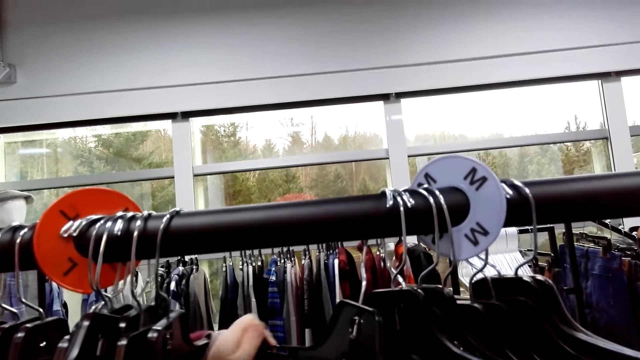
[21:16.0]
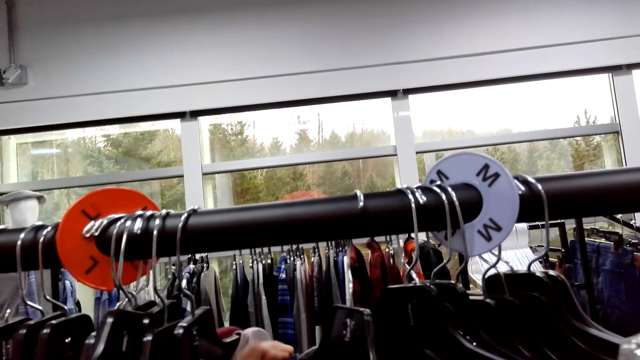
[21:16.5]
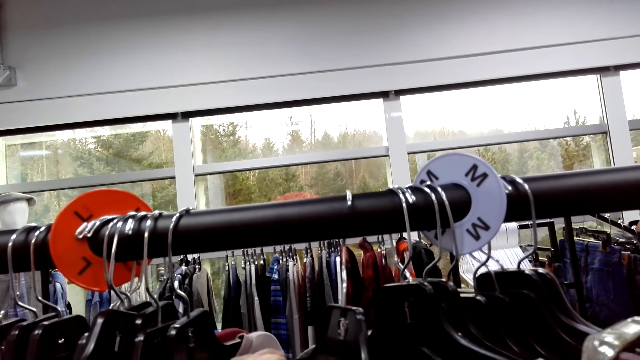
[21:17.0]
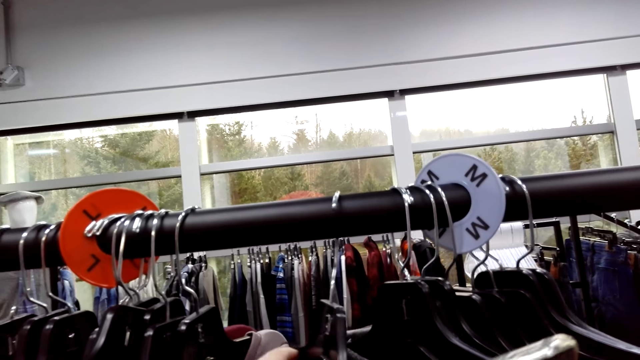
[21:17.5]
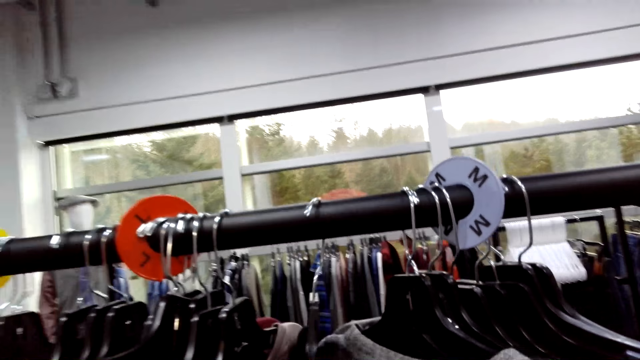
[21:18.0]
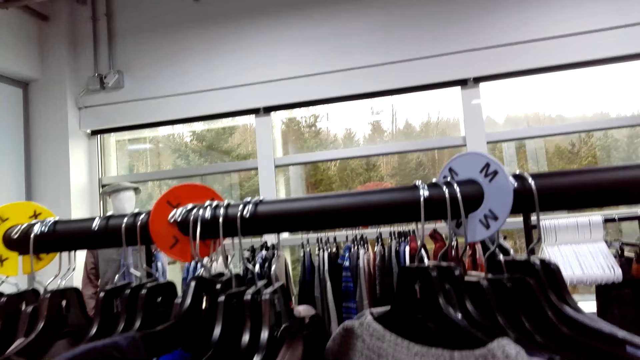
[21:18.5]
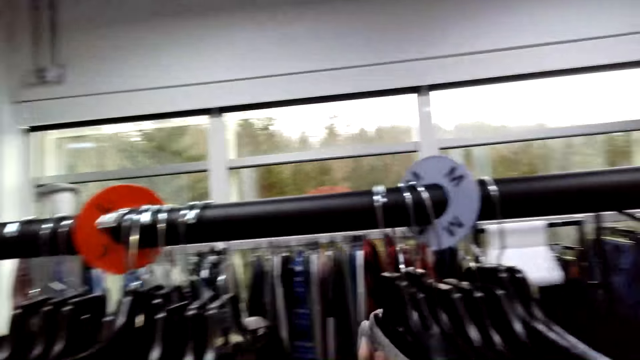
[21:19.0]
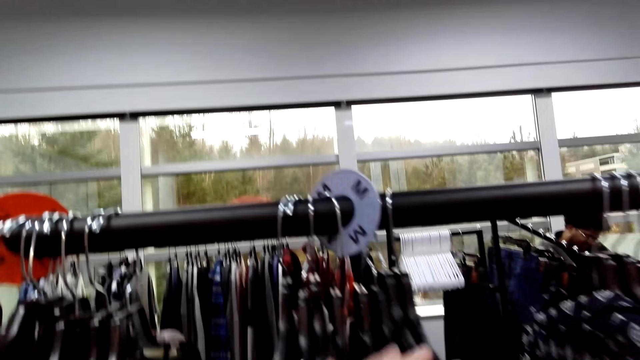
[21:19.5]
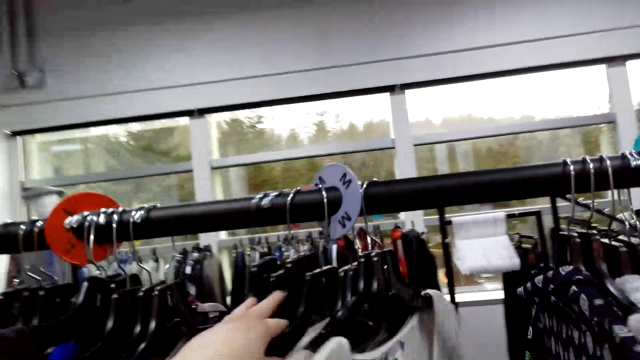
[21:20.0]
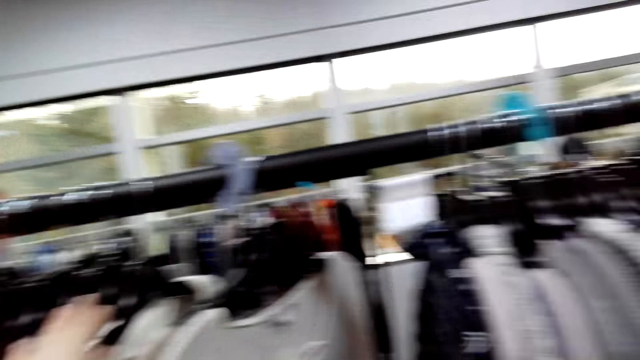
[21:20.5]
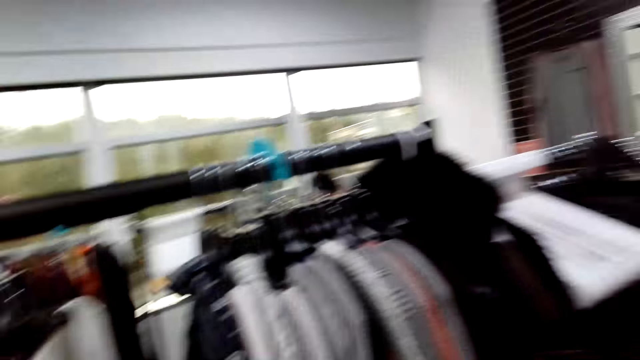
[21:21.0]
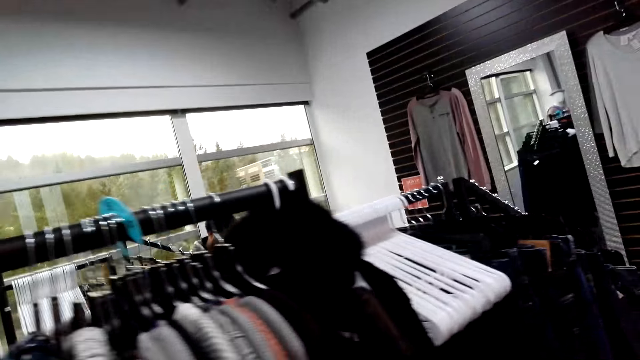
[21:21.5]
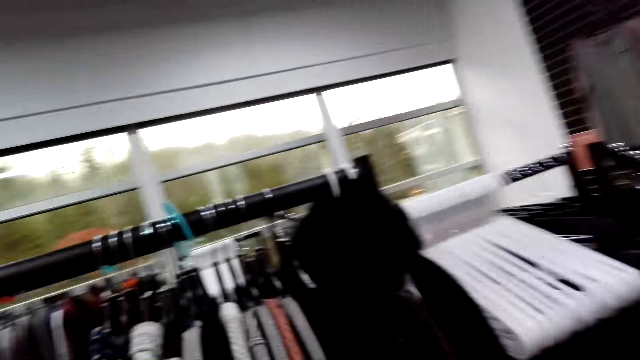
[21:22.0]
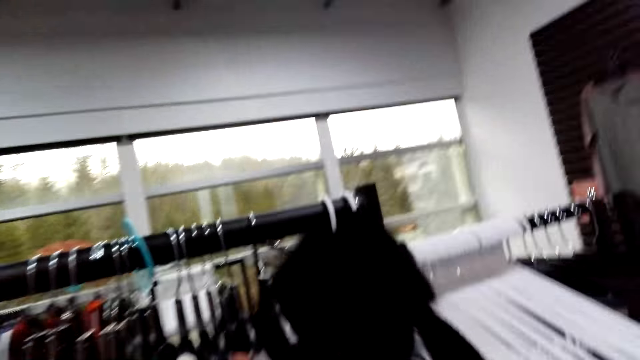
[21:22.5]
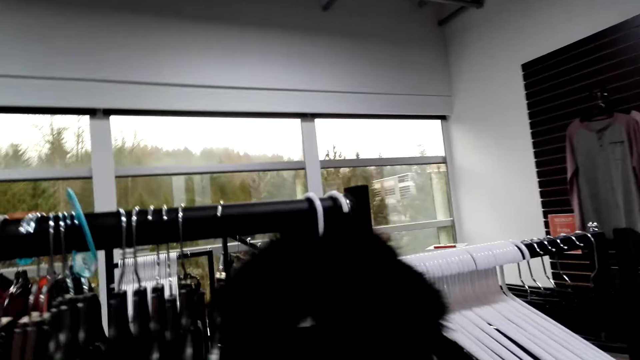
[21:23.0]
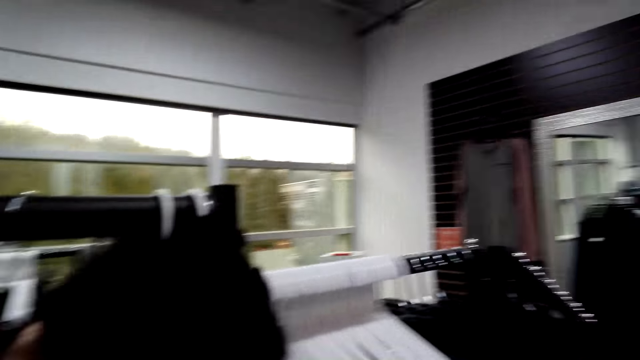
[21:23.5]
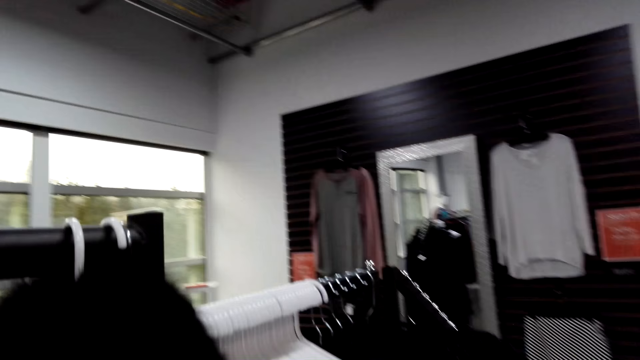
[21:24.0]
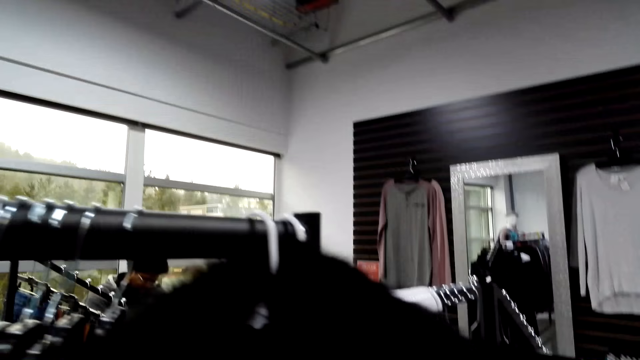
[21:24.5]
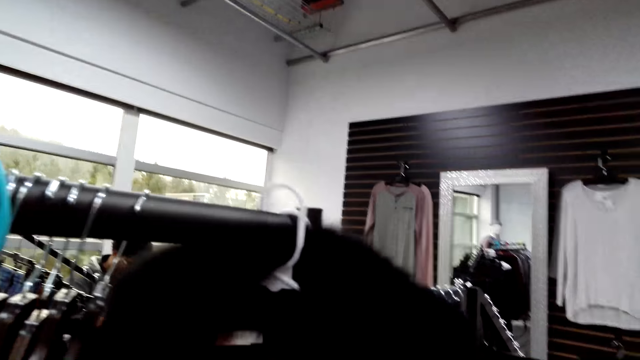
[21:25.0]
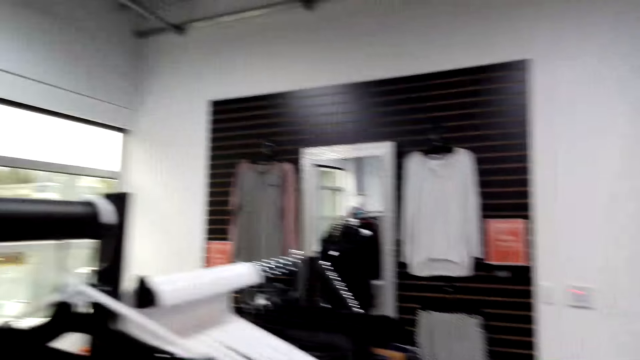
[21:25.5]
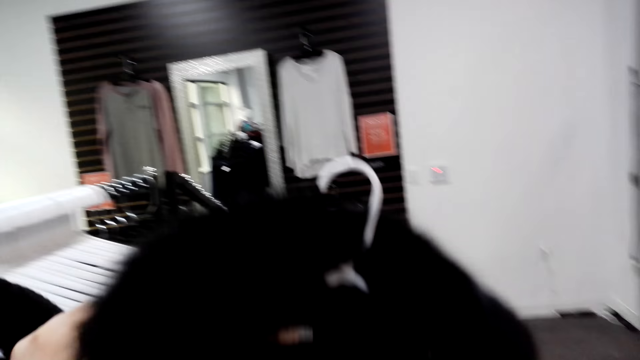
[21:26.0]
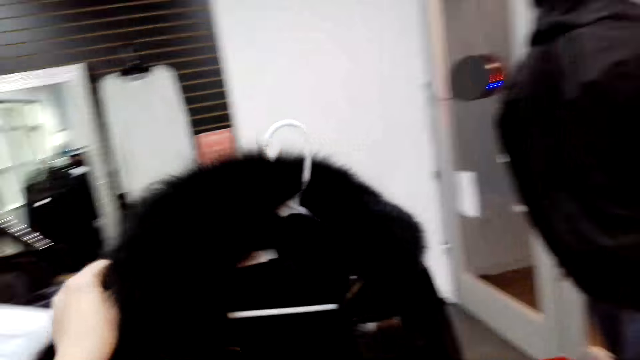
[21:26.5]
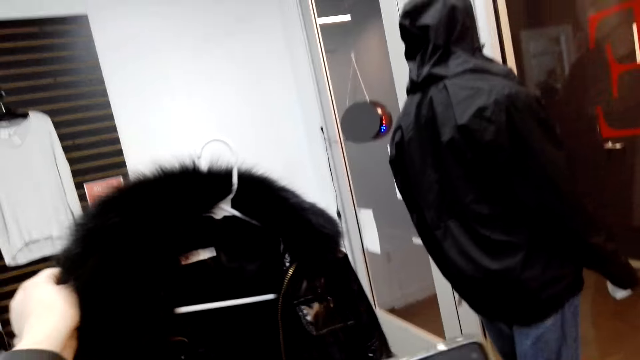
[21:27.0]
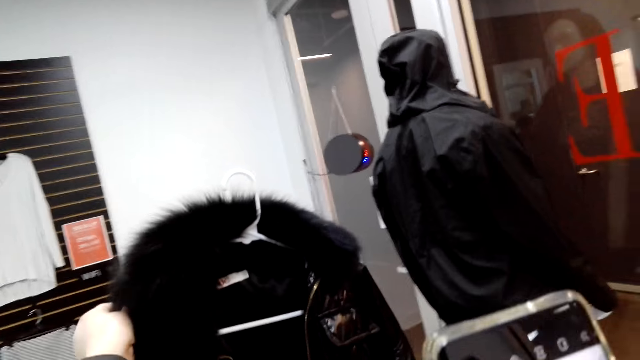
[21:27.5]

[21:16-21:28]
The camera wearer looks through the clothes. They move the hanged clothes. They look around. They pick a jacket from the clothing line.

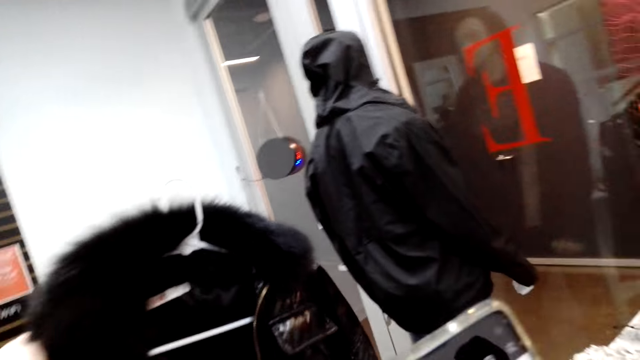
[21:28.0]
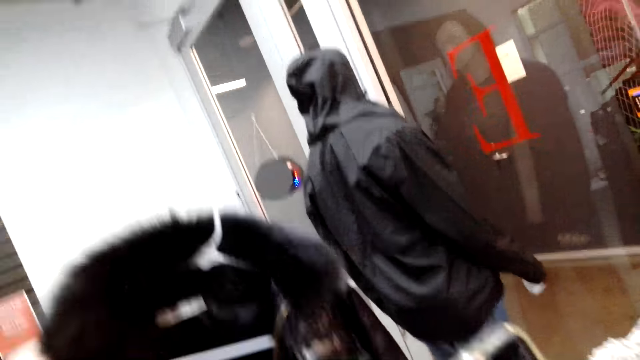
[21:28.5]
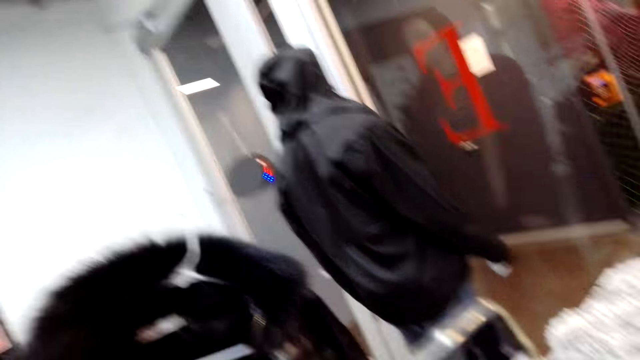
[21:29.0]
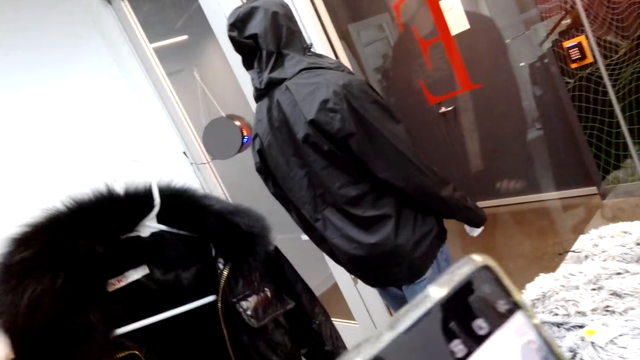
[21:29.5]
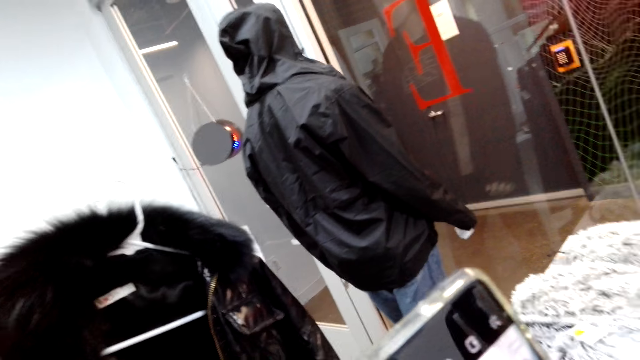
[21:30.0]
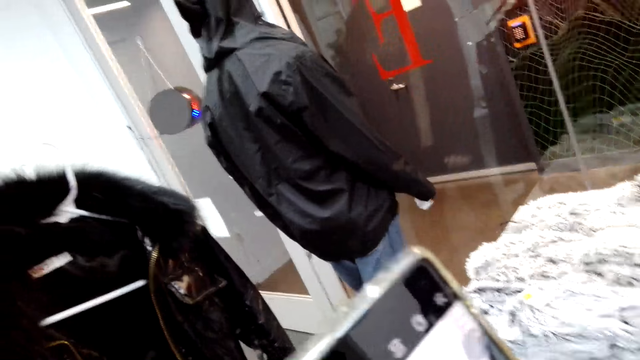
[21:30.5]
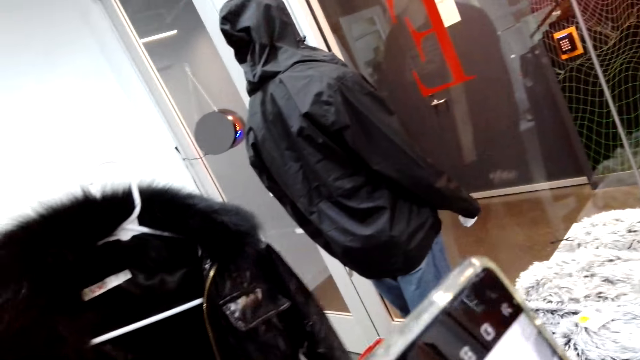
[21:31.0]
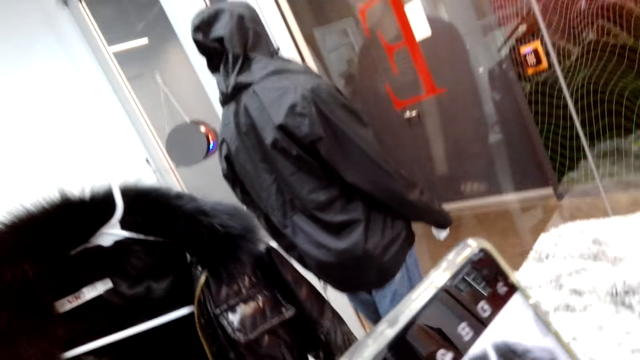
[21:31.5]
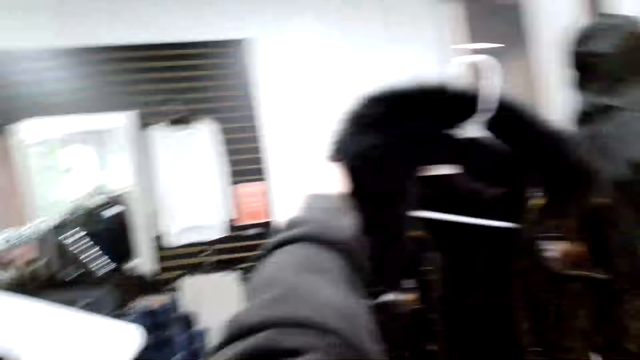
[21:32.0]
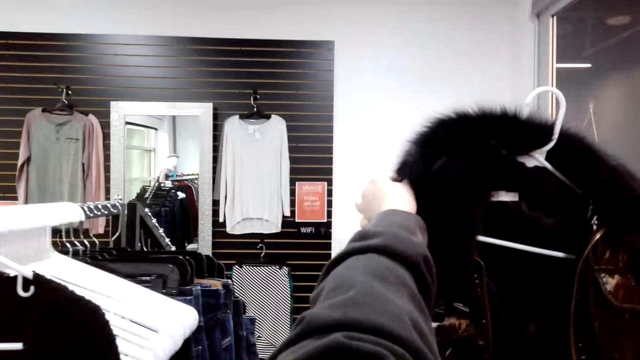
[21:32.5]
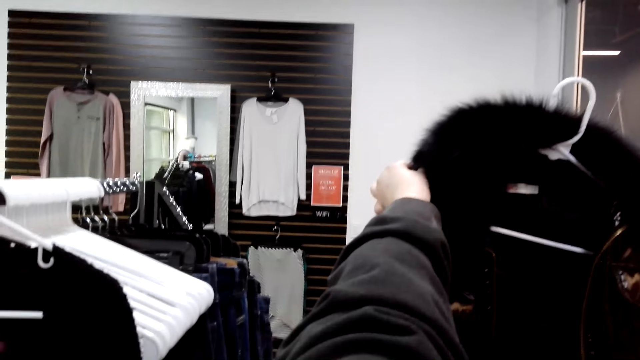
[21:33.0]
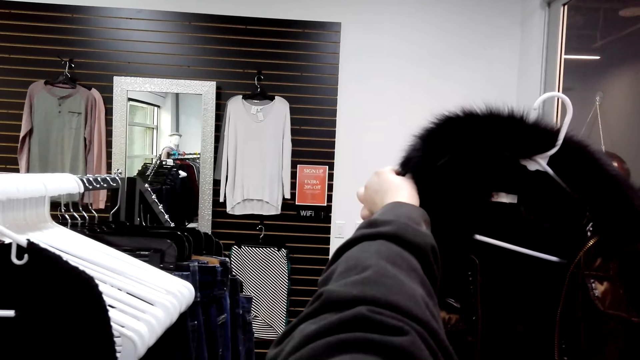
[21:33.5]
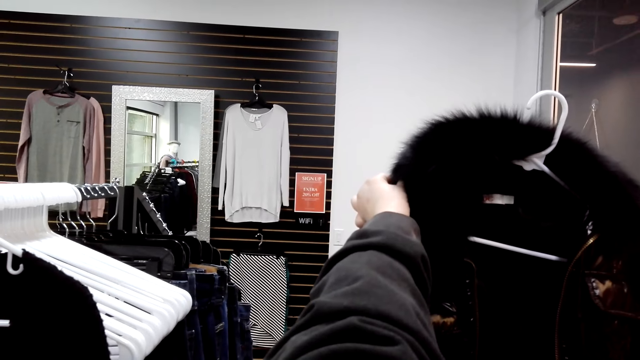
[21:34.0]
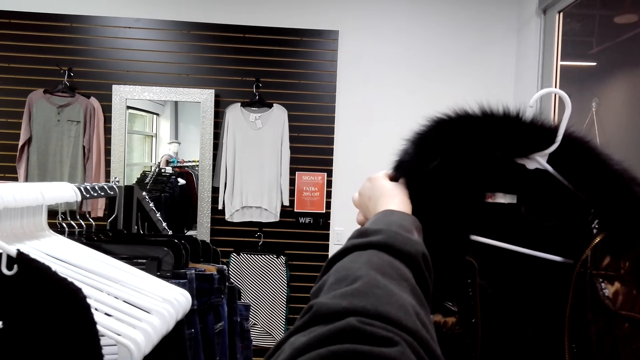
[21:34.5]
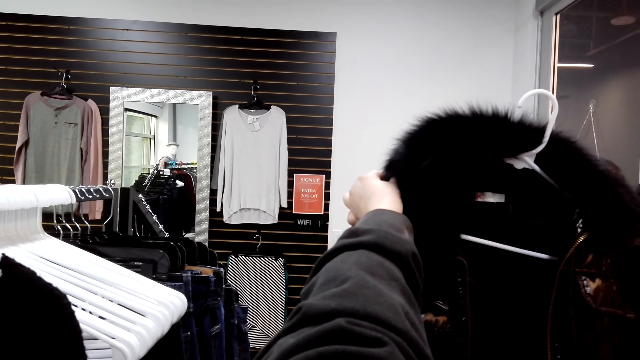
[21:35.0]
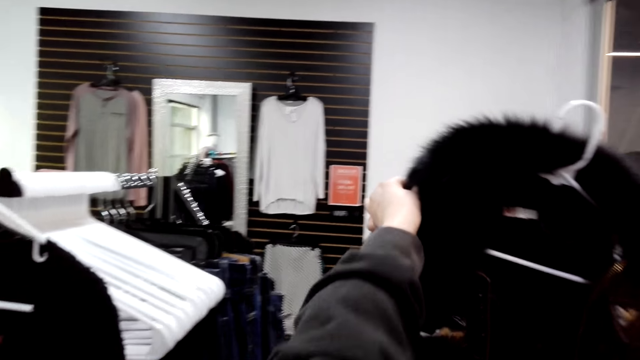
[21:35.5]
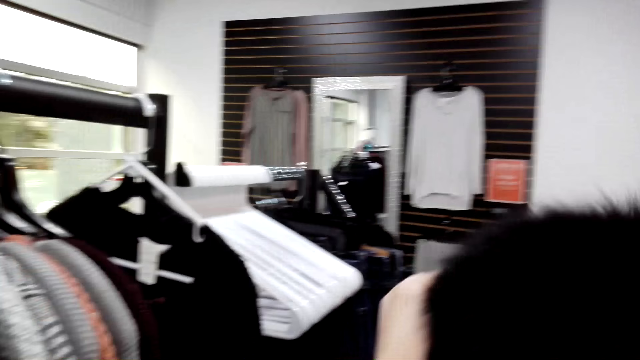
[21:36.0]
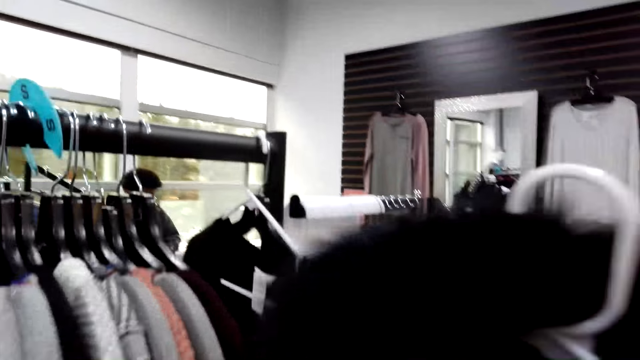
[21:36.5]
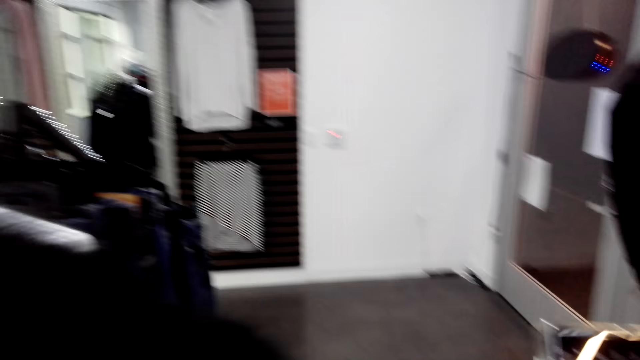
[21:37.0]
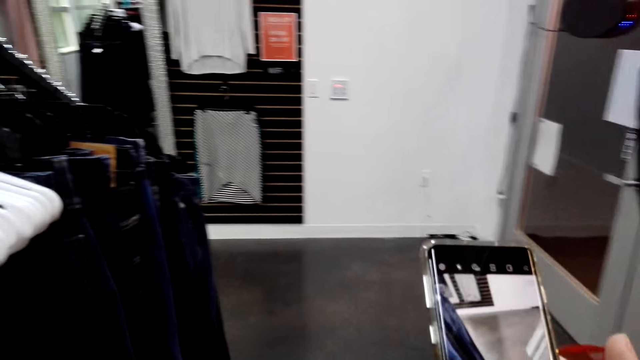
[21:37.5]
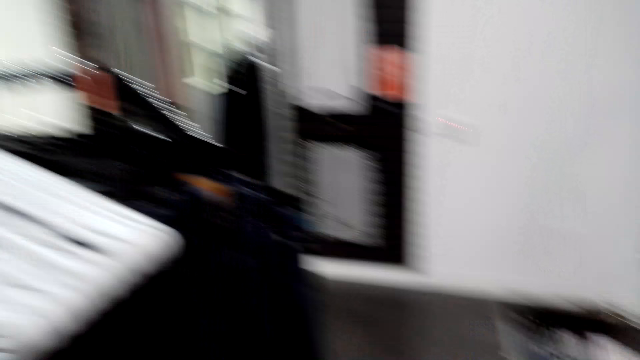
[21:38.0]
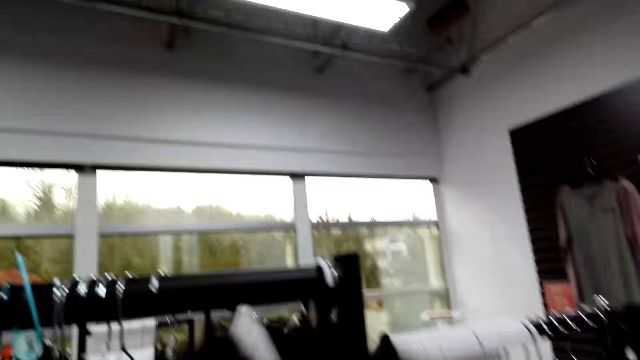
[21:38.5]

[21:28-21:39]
The camera wearer takes a picture of the coat with her phone. She looks around. She uses her phone.
